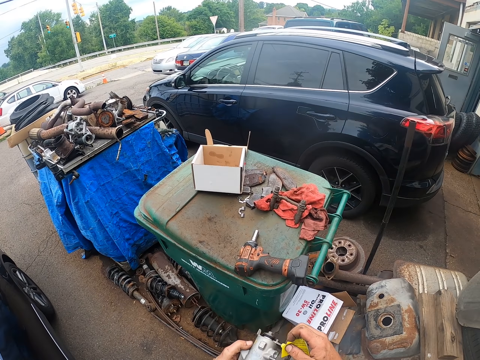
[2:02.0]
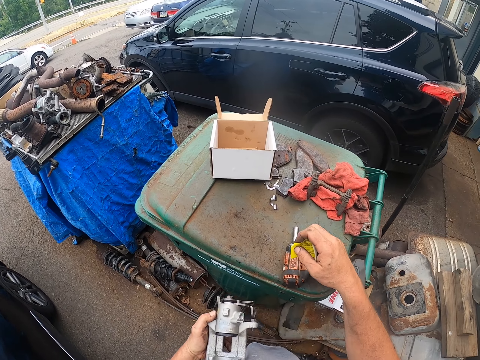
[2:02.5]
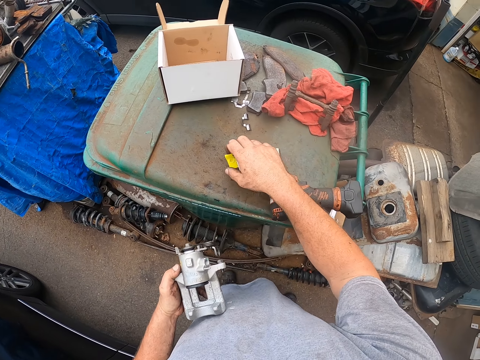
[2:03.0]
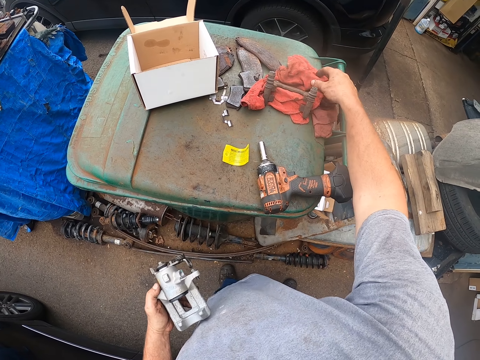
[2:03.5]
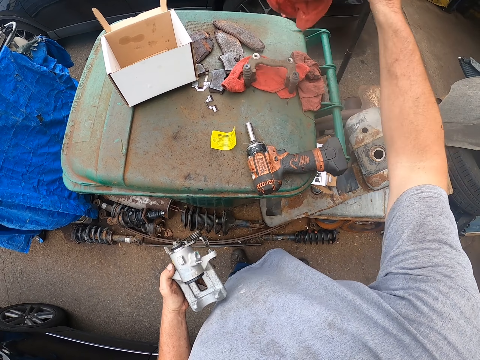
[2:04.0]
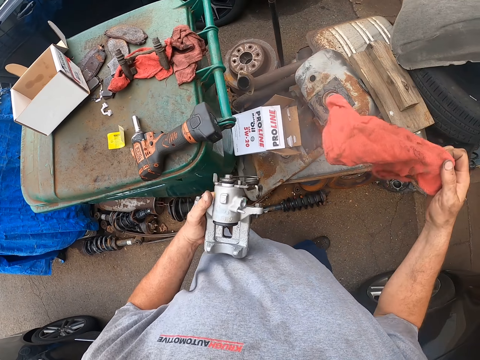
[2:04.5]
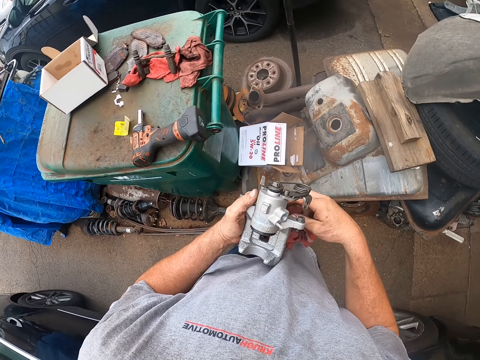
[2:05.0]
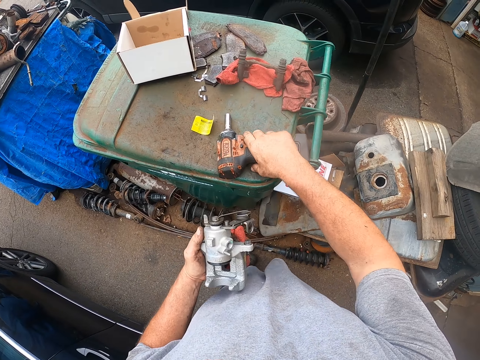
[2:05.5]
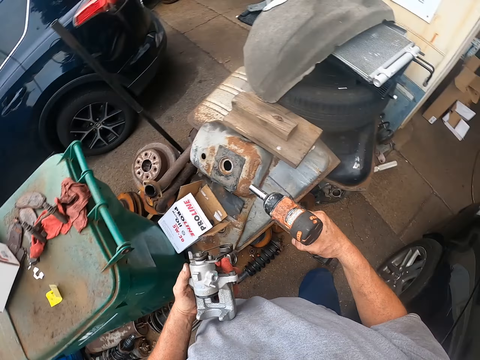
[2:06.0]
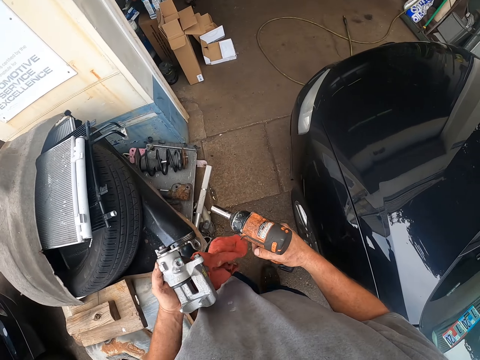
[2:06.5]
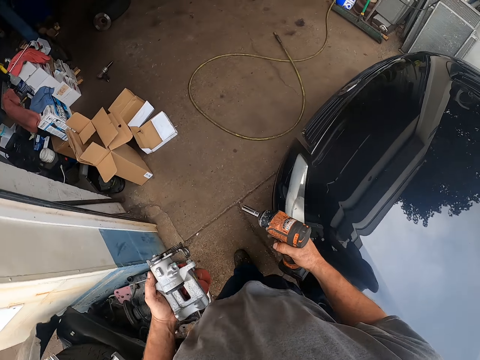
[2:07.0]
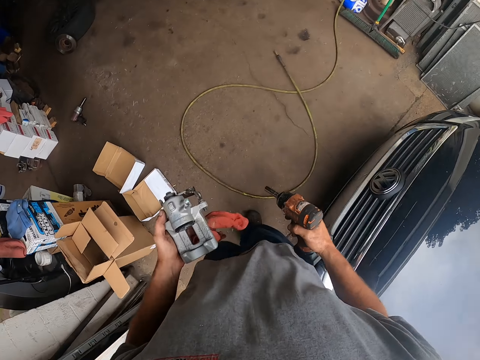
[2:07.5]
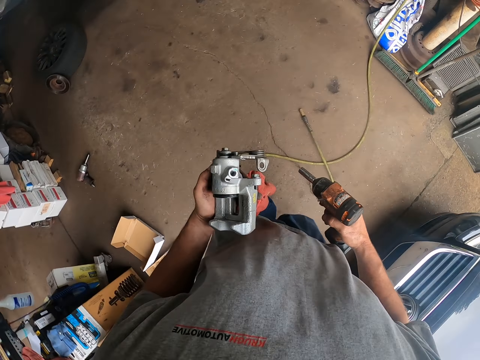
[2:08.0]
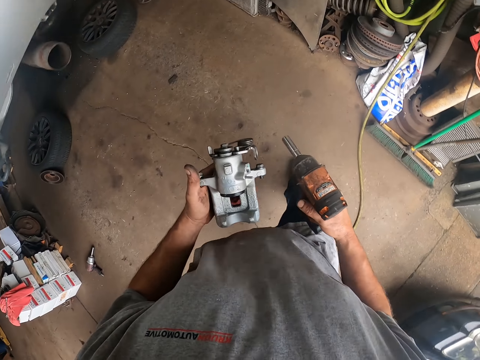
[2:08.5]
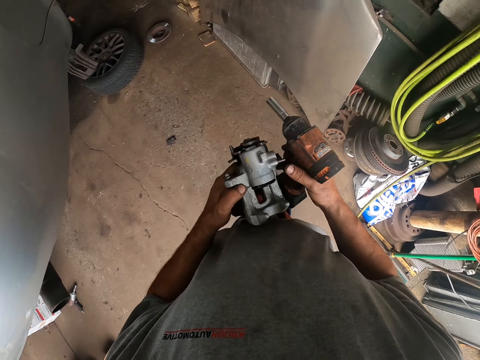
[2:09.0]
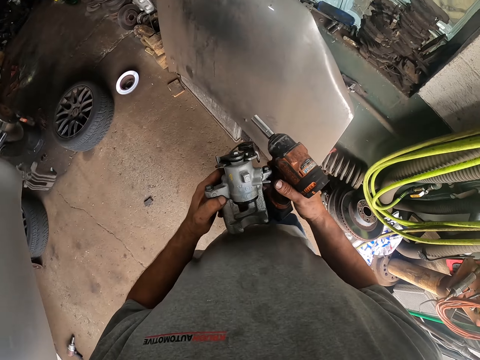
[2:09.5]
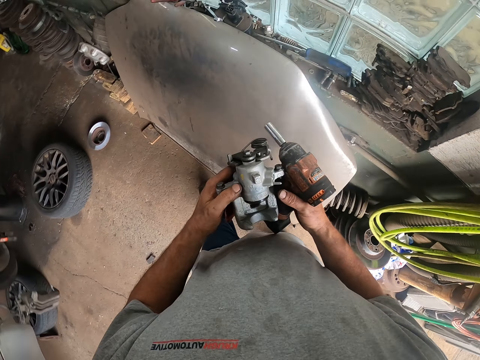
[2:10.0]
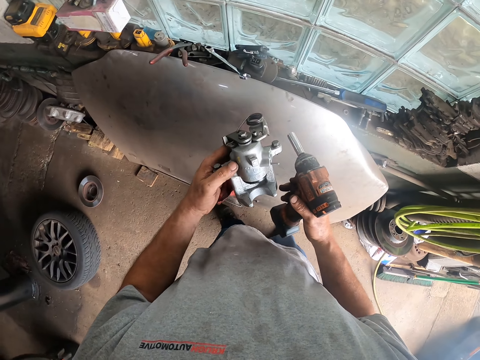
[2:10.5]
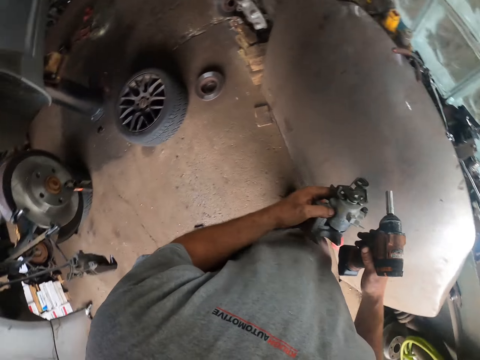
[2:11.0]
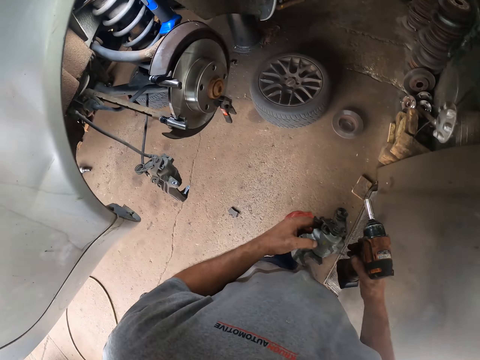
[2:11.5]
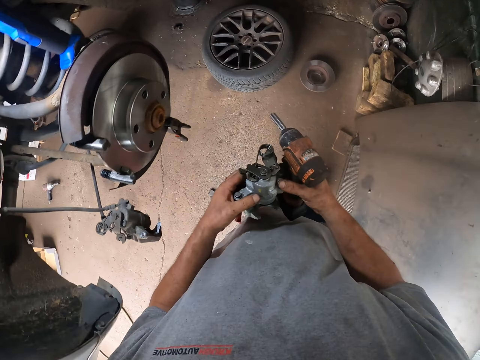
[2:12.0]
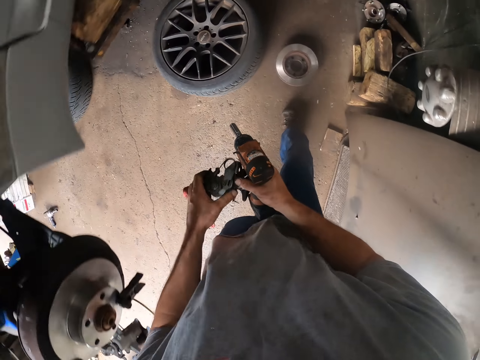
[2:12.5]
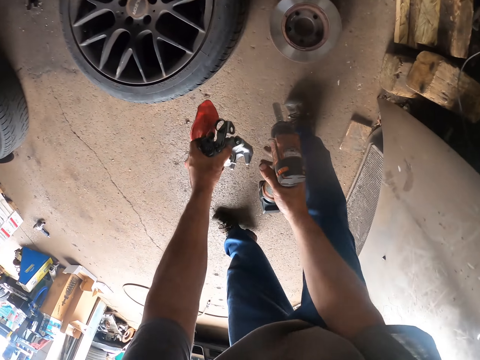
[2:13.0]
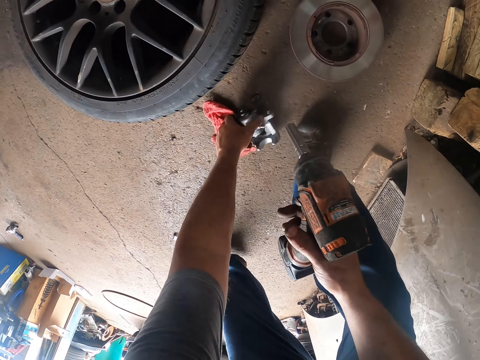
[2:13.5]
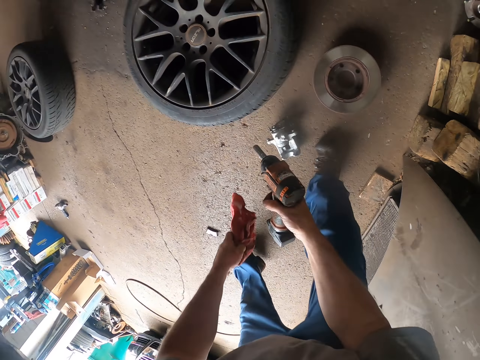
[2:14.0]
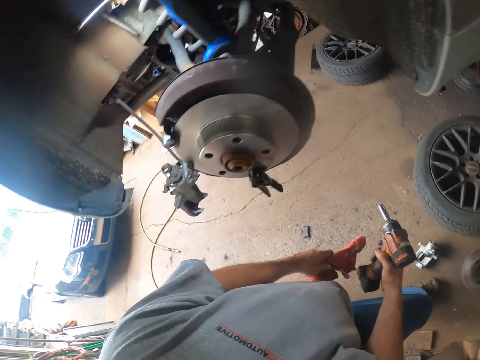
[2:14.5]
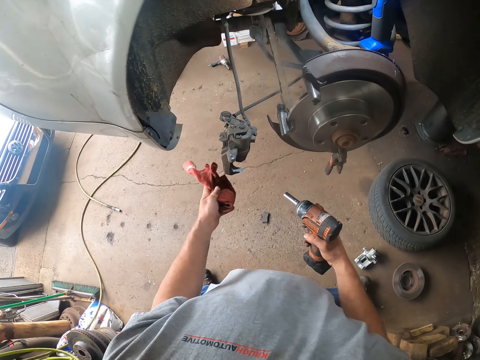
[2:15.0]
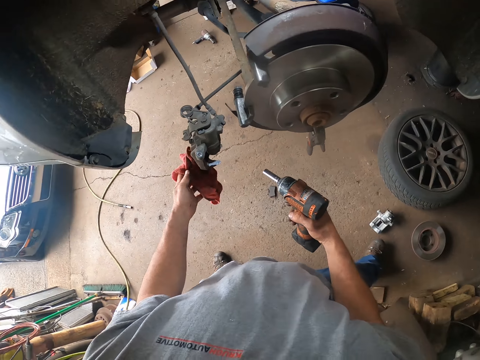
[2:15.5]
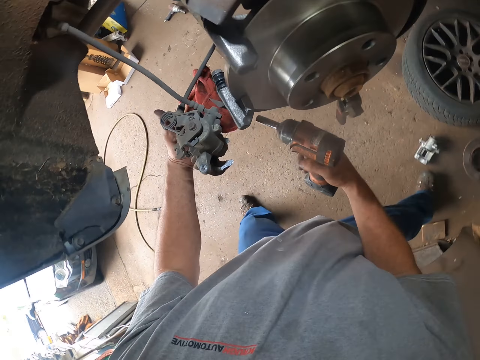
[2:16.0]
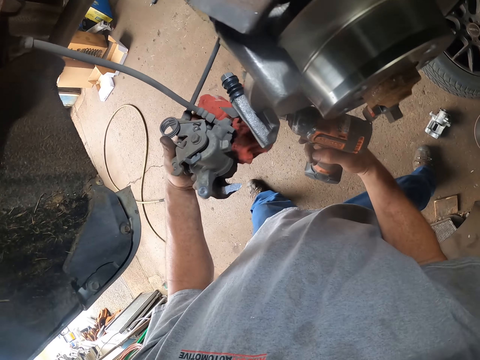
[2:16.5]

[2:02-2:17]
The camera wearer puts the paper on the garbage can. They pick up a piece of cloth. They pick up an electric wrench or bolt opener. They walk from the garbage to the garage. They put the brake caliper down.

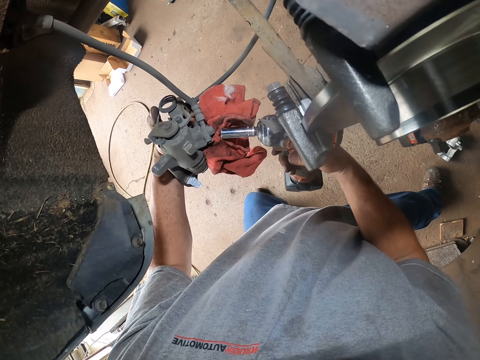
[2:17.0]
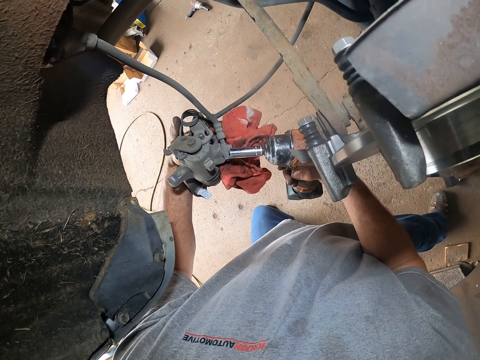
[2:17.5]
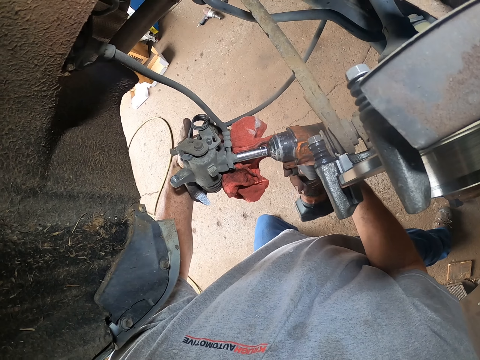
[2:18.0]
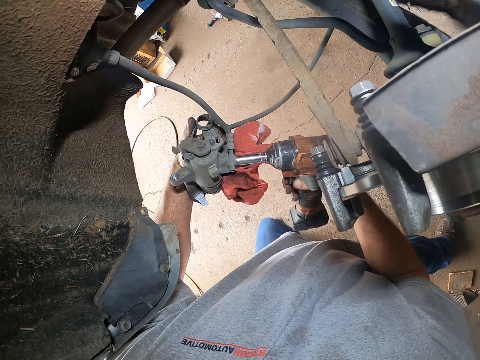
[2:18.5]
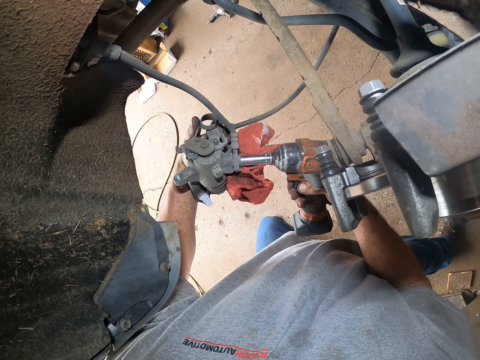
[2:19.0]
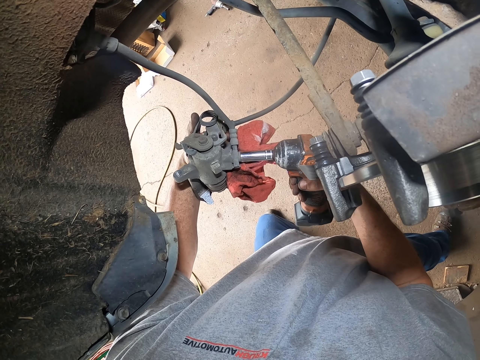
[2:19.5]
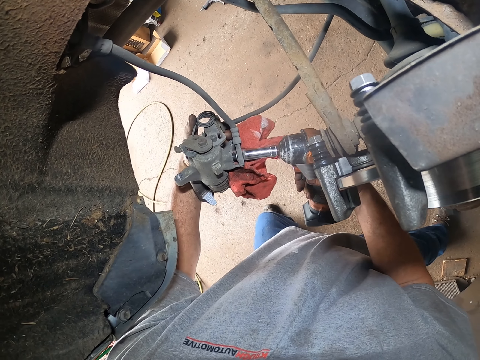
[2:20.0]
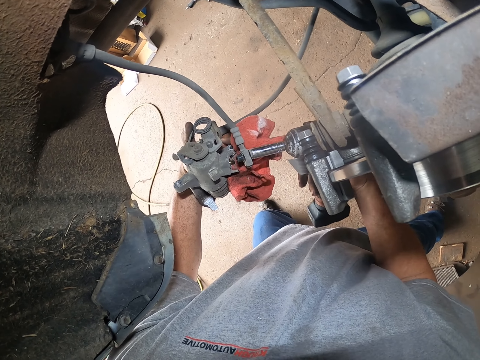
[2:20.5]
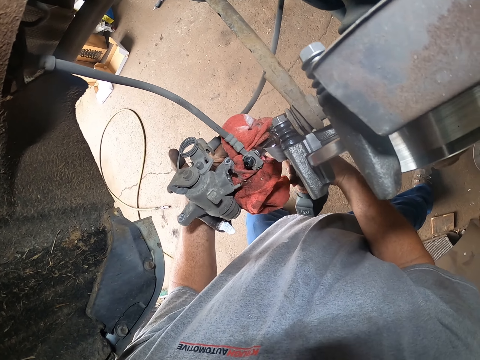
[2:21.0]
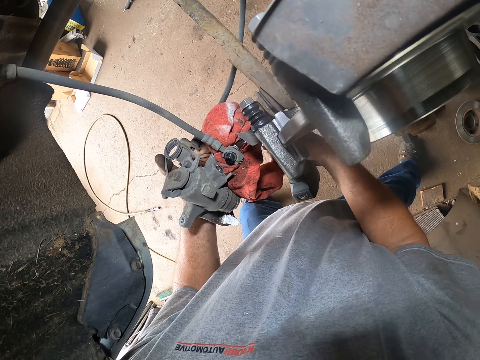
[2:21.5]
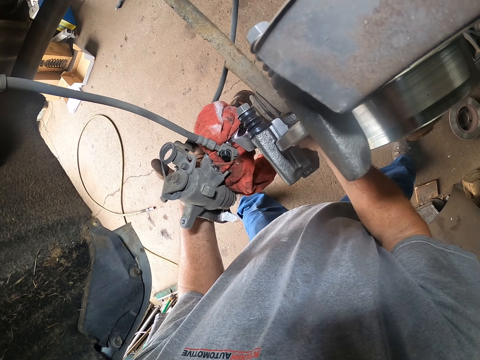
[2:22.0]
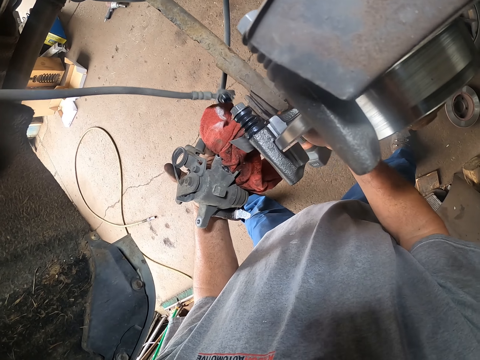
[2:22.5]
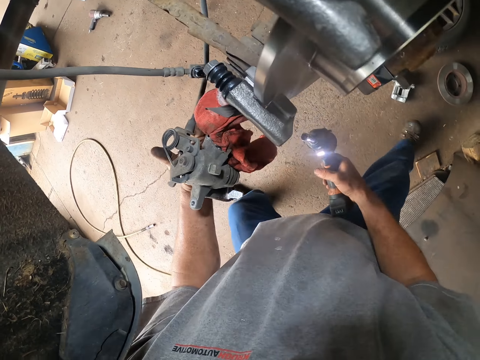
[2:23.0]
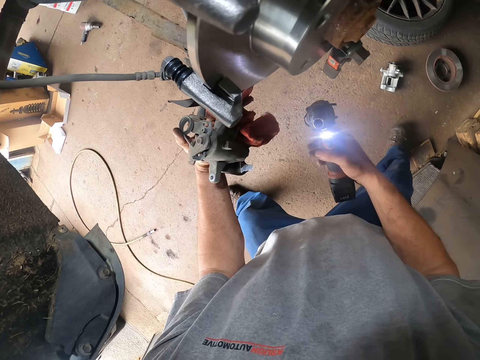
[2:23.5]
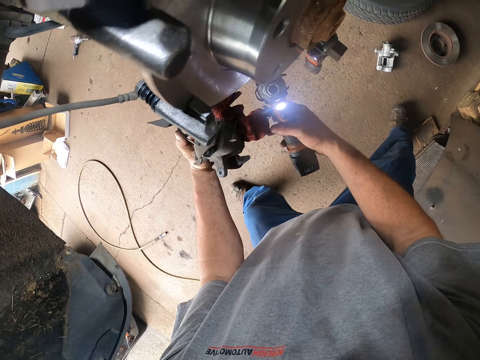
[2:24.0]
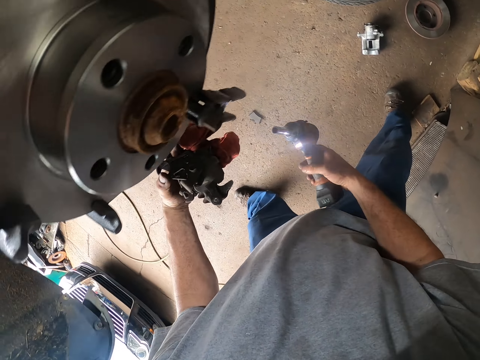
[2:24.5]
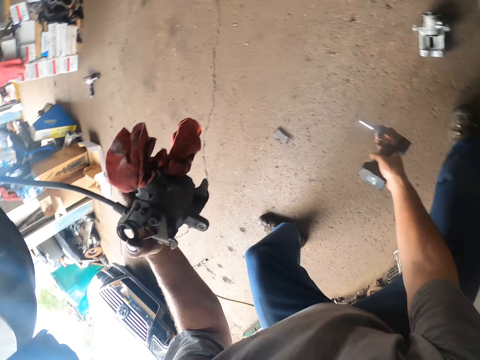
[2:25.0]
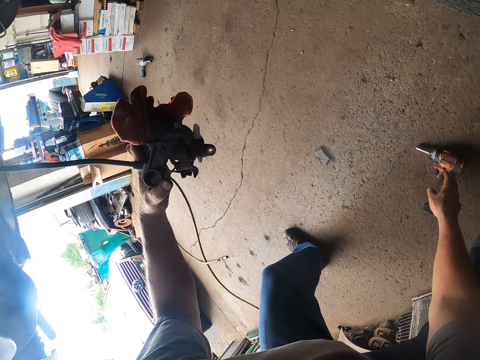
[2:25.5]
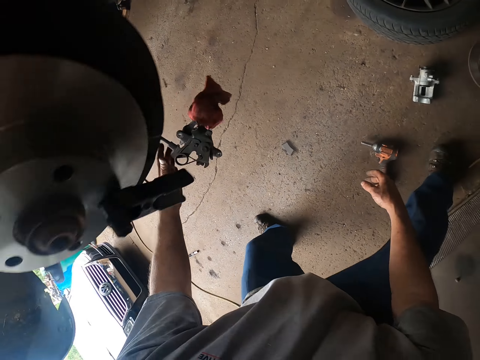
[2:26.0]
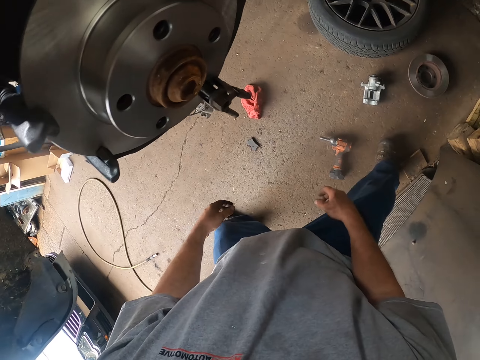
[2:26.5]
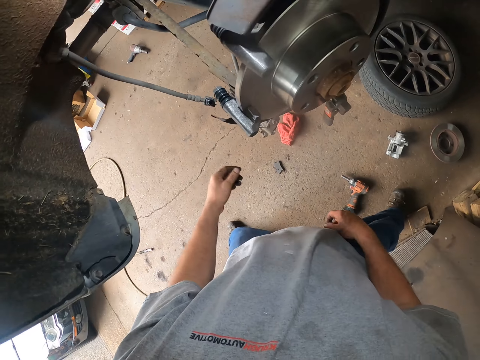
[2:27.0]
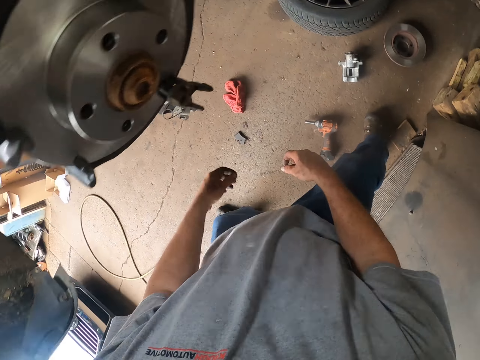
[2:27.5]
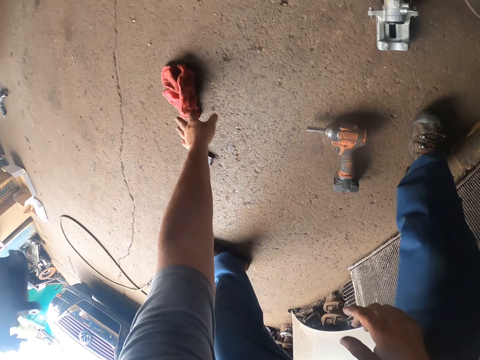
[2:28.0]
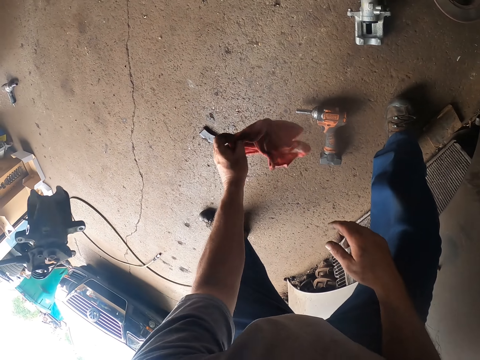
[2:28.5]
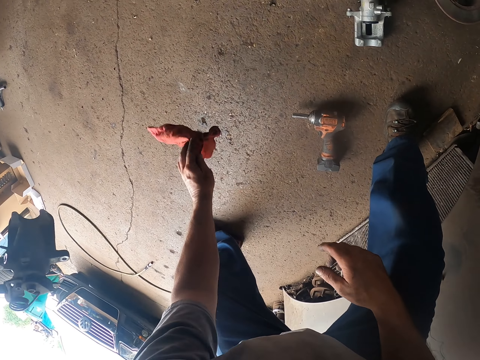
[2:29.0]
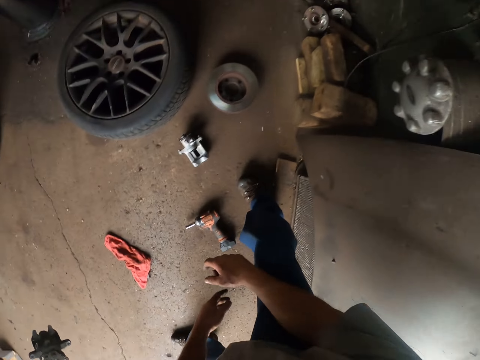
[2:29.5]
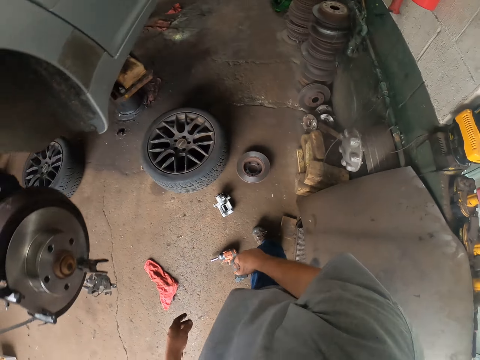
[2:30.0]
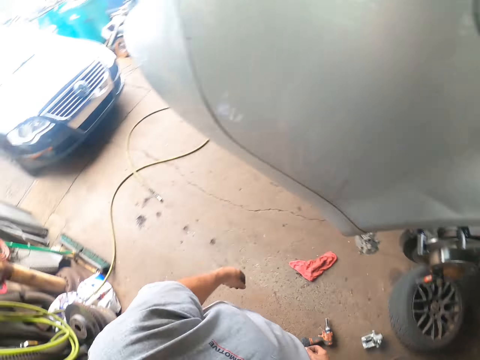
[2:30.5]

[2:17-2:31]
The camera wearer loosens the brake caliper's nuts. They open the bolt. They put down the bolt opener. They pick up a piece of cloth. They drop the cloth.
